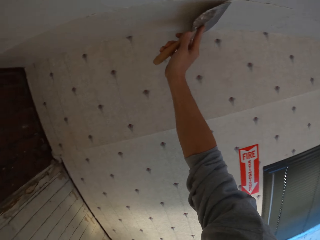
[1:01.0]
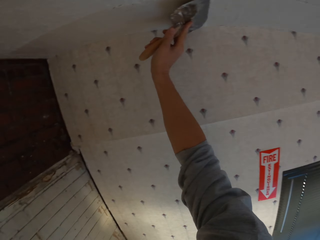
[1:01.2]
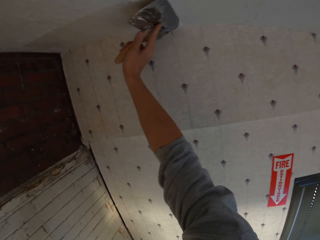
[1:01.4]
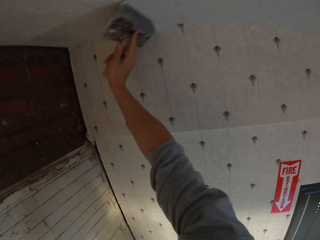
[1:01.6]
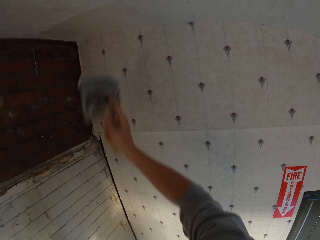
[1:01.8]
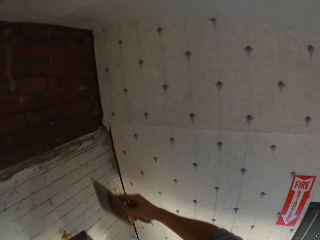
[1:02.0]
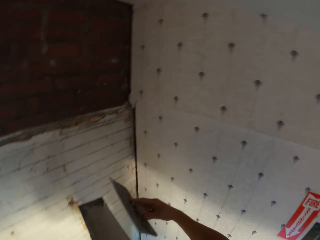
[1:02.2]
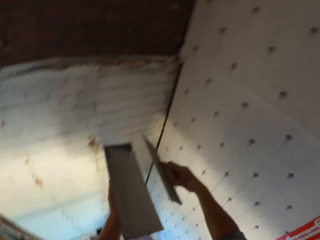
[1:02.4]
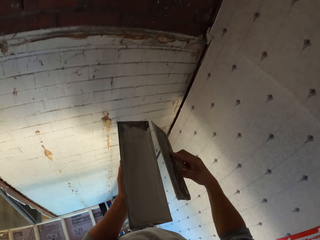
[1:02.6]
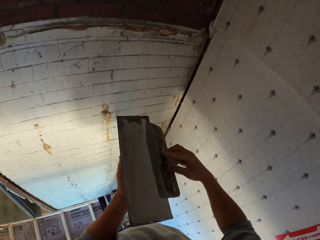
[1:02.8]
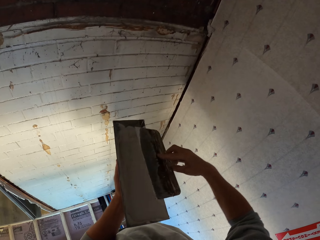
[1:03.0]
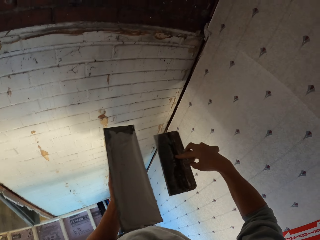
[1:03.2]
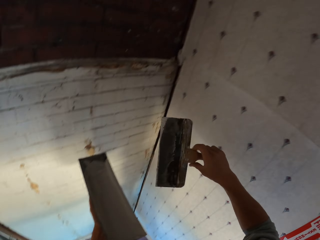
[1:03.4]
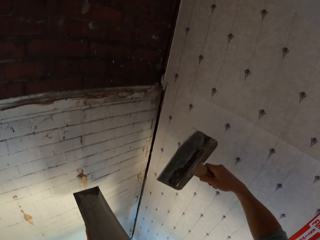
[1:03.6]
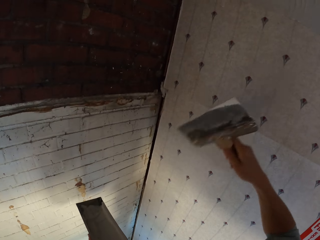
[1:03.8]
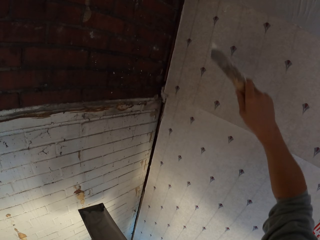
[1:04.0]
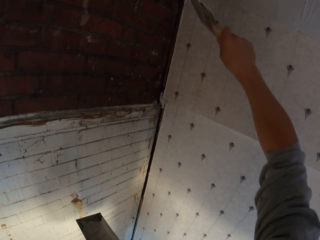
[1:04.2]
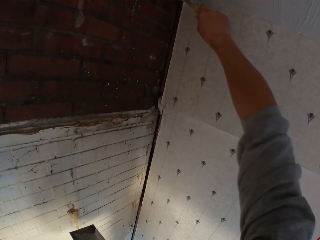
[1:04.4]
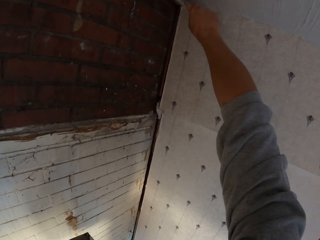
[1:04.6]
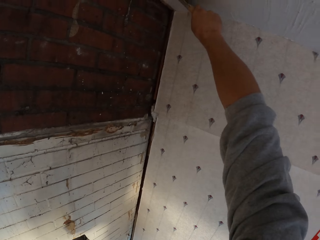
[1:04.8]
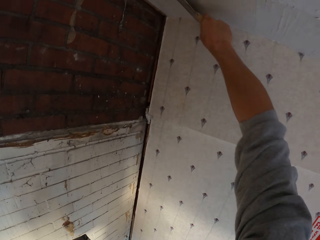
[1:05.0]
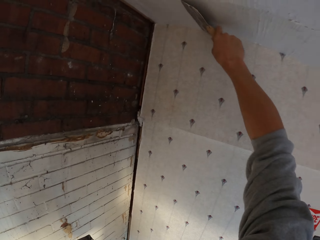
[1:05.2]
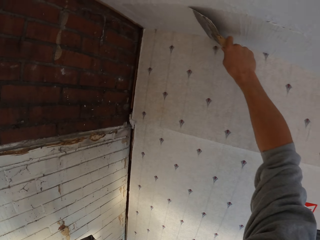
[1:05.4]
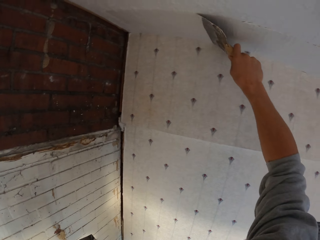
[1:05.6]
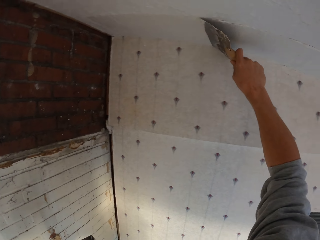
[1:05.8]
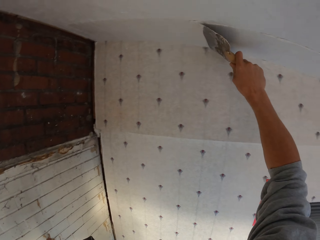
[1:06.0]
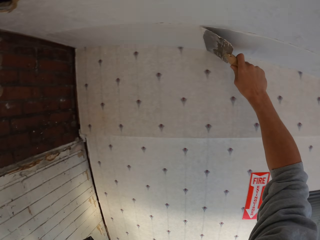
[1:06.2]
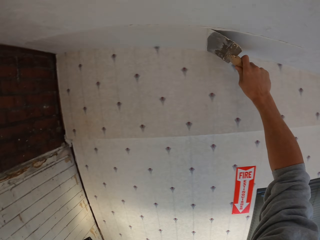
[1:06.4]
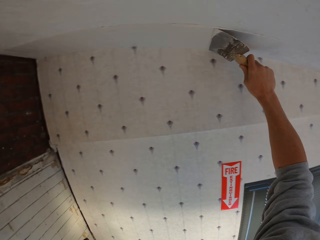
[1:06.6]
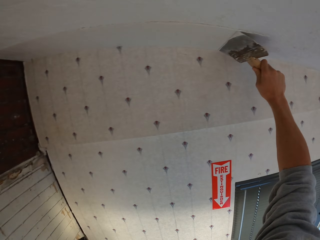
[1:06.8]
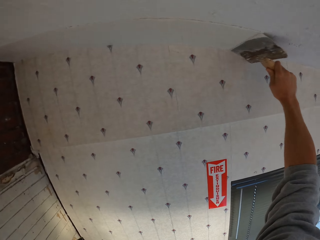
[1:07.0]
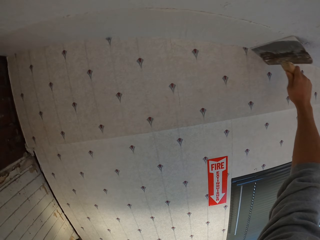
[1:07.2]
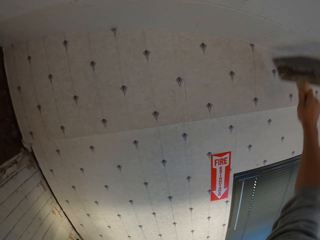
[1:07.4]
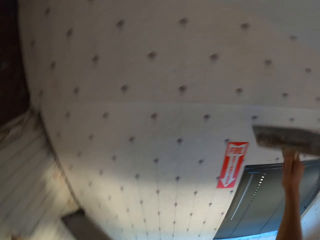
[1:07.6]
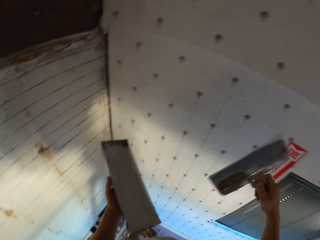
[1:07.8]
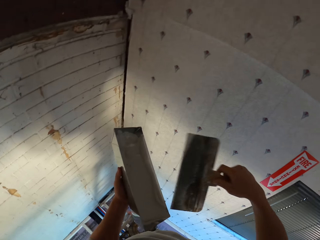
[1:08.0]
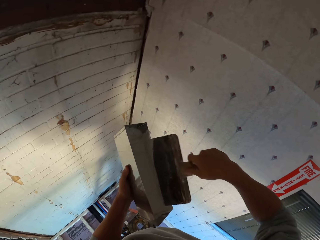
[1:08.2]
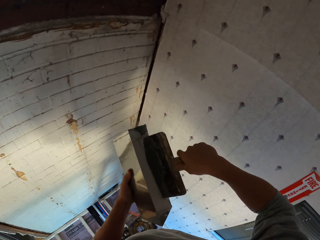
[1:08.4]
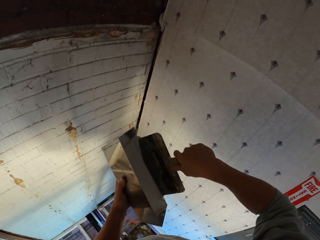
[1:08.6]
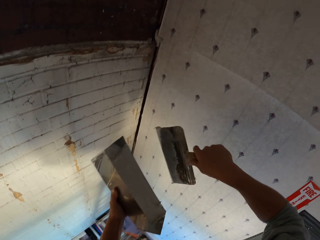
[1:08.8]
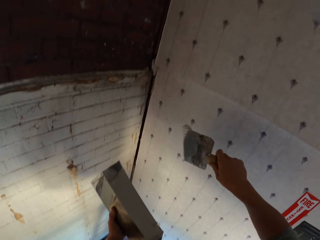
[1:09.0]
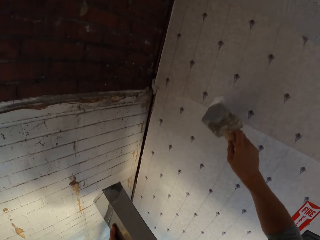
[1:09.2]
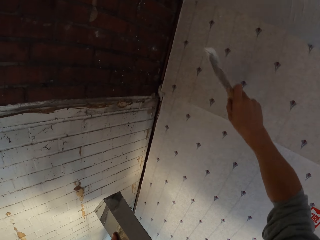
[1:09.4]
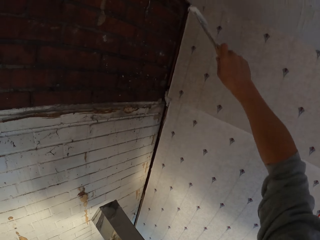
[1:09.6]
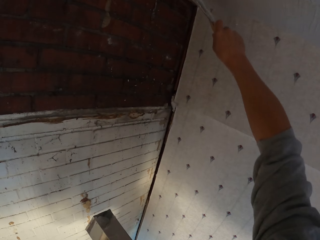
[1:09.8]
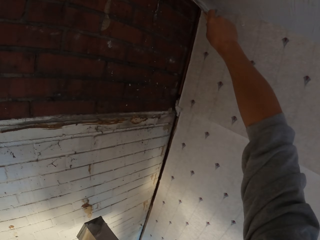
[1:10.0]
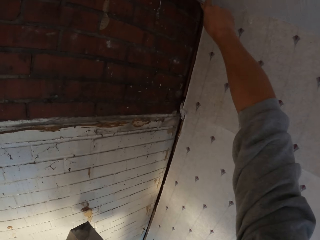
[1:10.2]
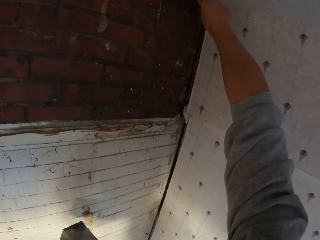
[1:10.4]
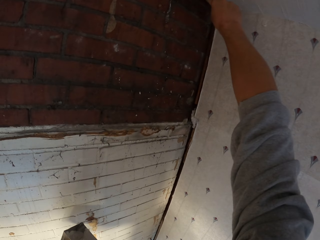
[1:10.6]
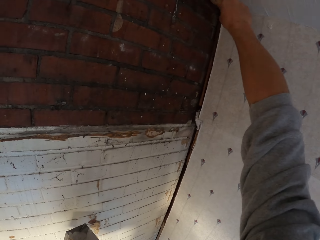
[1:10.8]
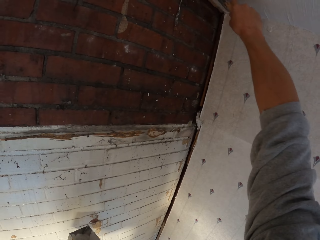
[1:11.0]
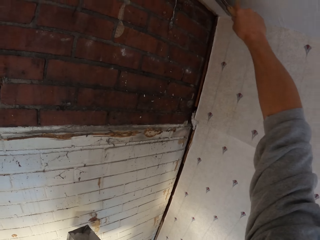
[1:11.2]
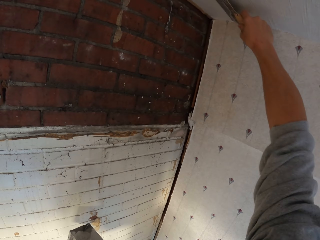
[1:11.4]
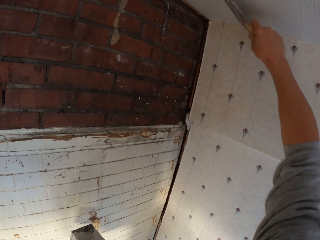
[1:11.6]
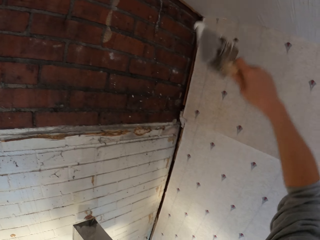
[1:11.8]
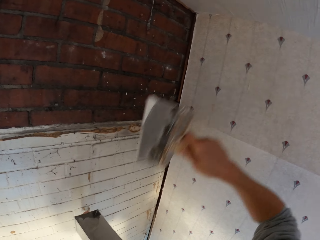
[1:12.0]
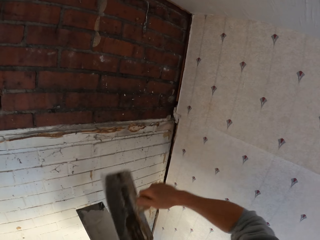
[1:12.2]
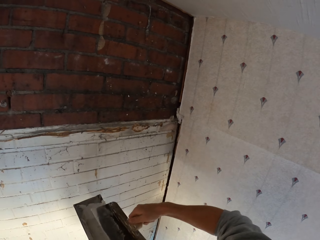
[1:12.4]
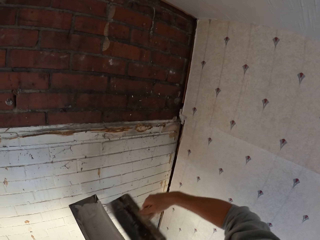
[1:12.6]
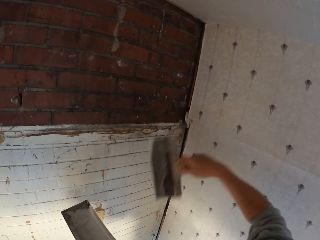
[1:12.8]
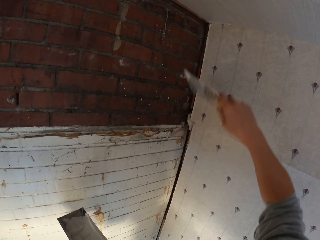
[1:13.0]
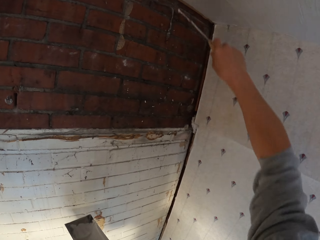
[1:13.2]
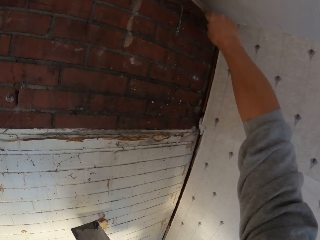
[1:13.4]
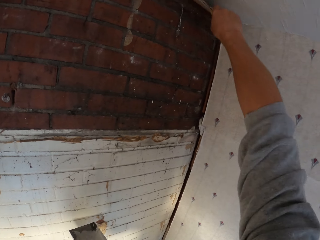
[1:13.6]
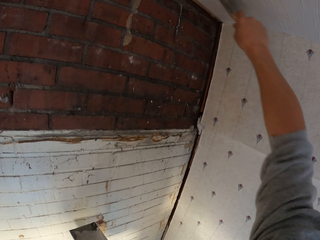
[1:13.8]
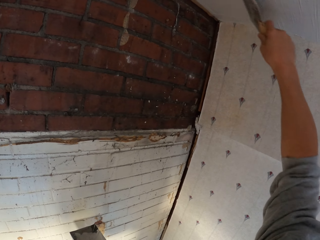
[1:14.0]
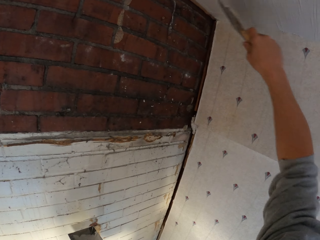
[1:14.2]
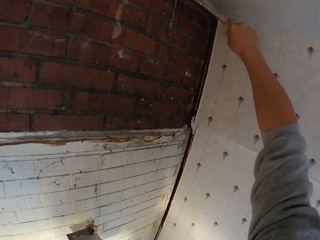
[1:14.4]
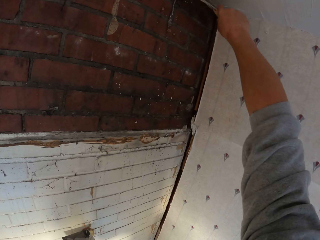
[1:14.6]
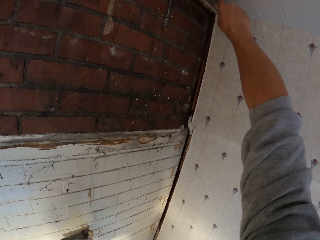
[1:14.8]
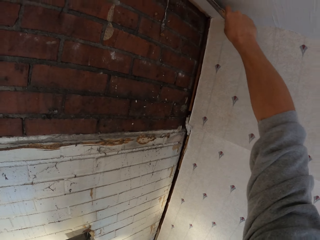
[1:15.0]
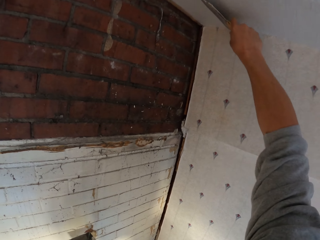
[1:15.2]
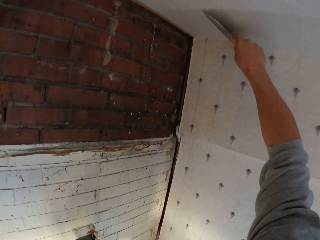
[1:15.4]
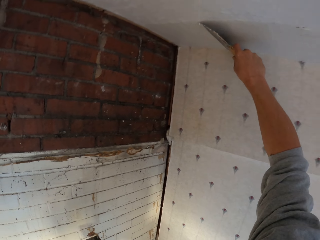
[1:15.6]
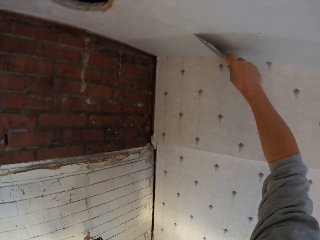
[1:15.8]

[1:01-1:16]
The camera wearer rubs the paint brush on the paint can. They remove paint from the plastering trowel. They apply the paint on the ceiling. They dip the paint brush in the paint can. They remove paint from the plastering trowel. They apply the paint on the ceiling. They dip the paint brush in the paint can. They remove paint from the plastering trowel. They apply the paint on the ceiling.

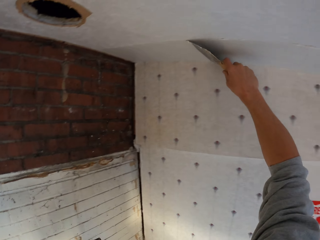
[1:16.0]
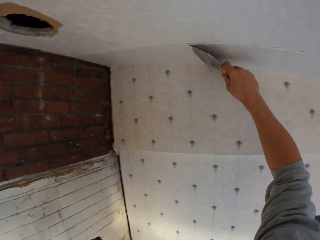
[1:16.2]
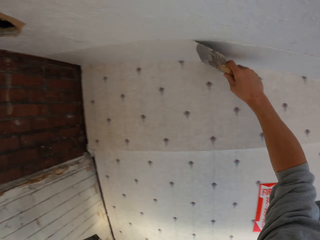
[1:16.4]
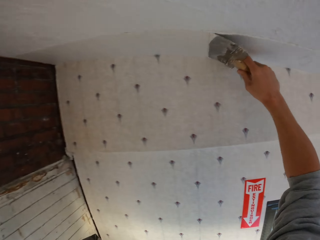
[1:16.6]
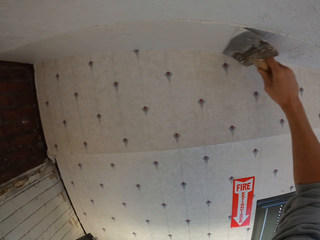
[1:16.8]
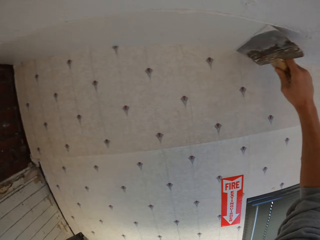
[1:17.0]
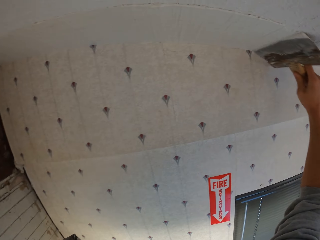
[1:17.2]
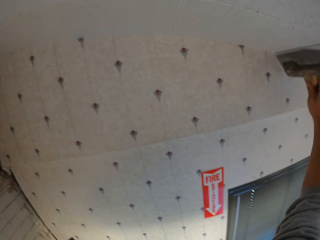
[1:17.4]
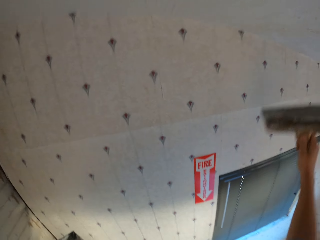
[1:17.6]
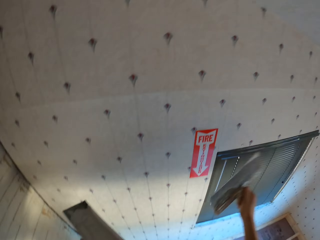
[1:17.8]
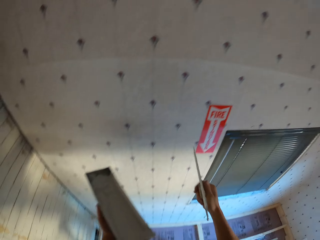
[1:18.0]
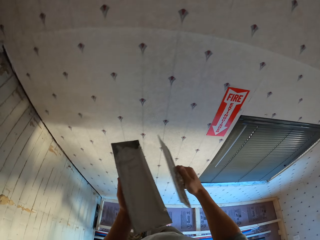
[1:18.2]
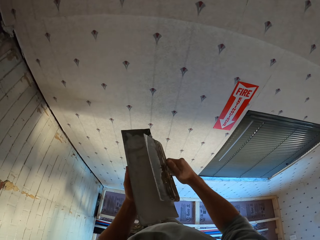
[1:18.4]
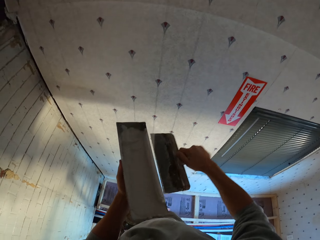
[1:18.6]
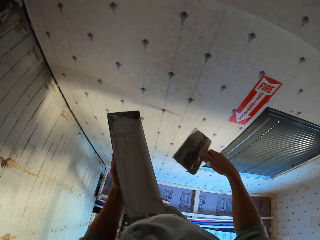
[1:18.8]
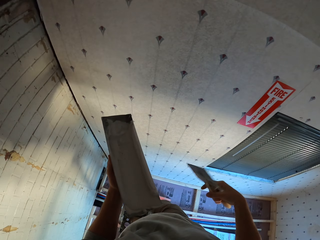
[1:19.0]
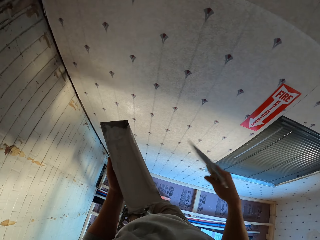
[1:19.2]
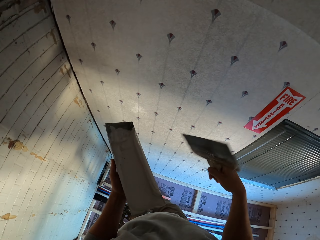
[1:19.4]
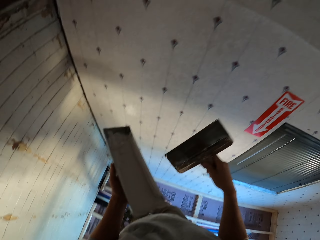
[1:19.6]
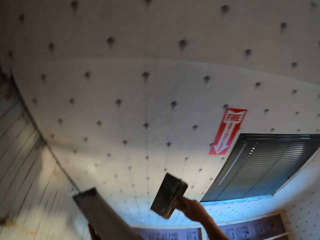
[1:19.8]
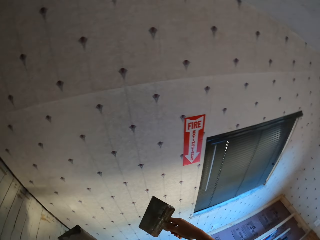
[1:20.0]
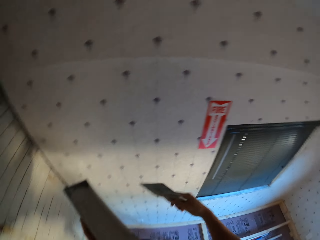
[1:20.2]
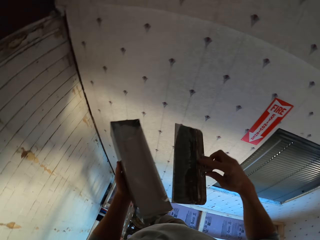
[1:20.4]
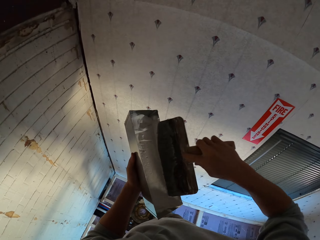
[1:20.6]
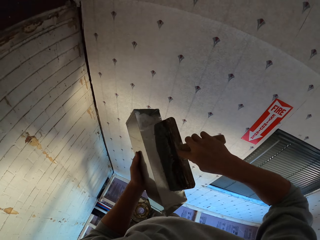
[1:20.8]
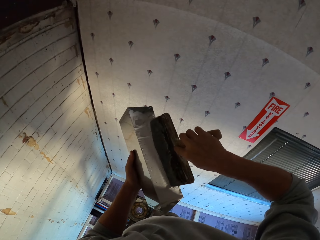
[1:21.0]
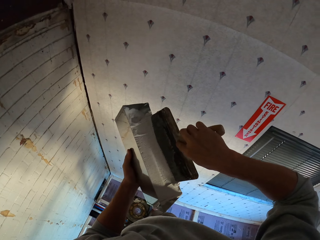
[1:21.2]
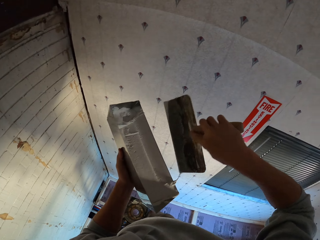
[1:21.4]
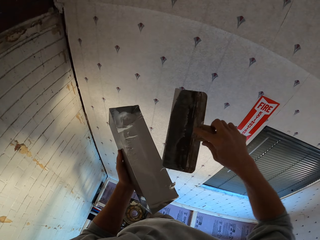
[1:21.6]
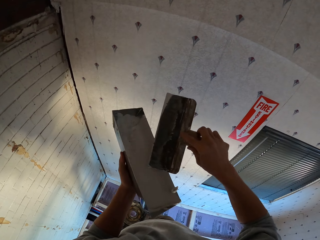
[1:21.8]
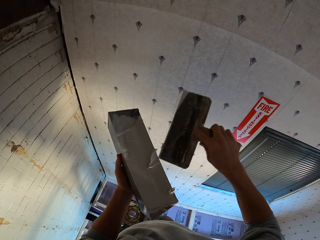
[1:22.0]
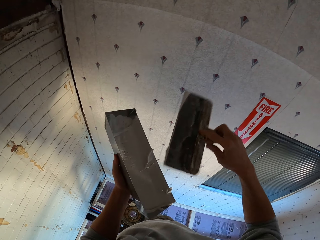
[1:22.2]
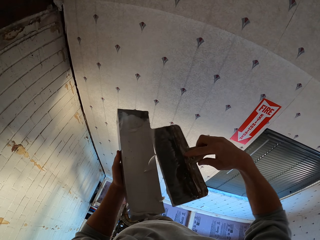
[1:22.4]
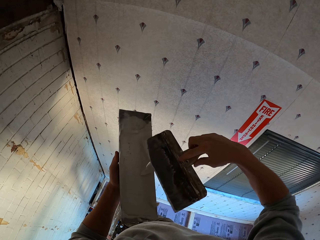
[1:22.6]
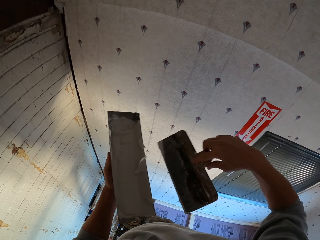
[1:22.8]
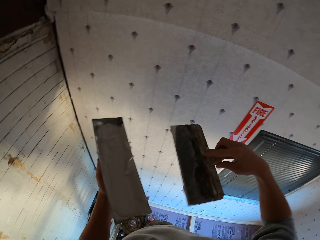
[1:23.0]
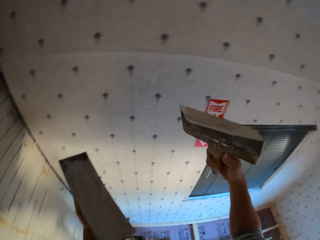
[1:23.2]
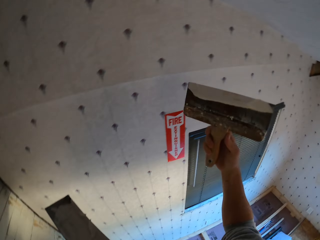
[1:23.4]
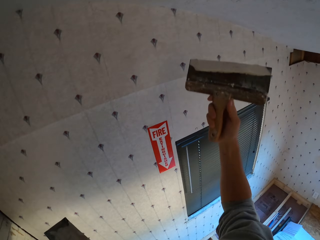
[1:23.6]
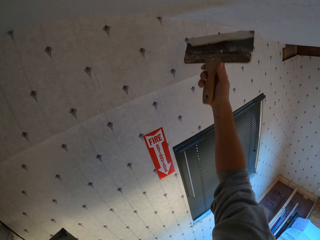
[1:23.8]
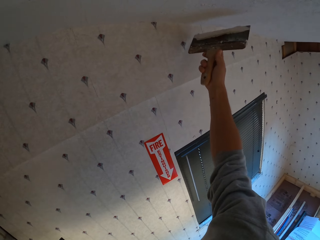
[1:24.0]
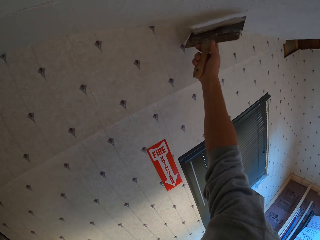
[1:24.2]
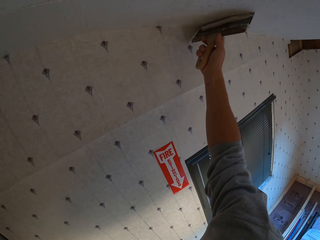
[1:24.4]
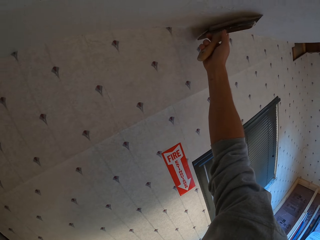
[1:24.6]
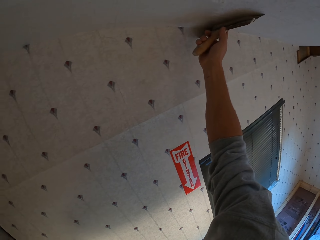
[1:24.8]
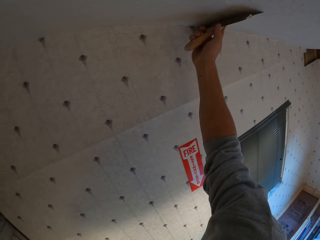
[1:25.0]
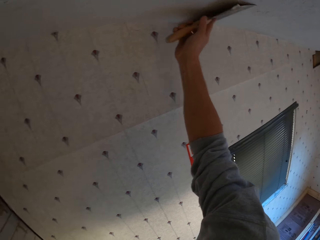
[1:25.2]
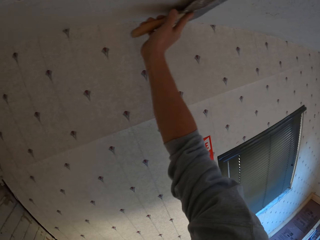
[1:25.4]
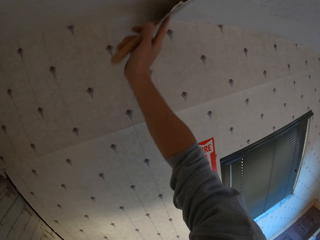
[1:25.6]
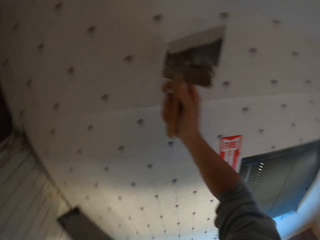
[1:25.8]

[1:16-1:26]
The camera wearer rubs the paint brush on the paint can. They remove paint from the plastering trowel. They dip the paint brush in the paint can. They apply the paint on the ceiling.
